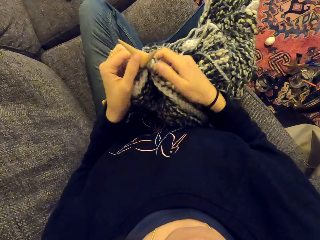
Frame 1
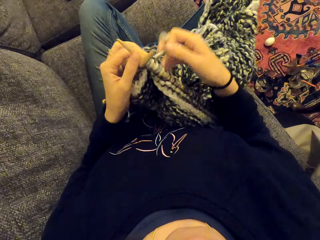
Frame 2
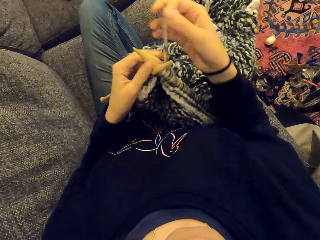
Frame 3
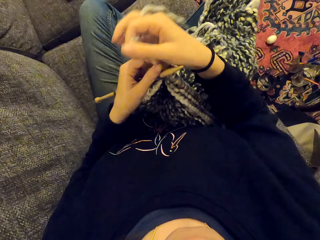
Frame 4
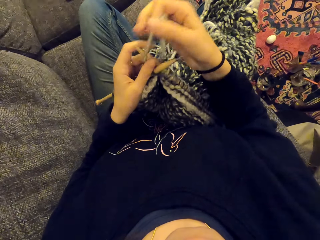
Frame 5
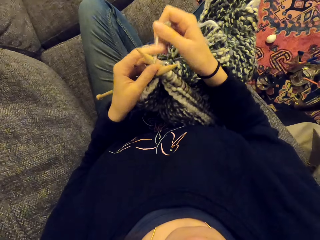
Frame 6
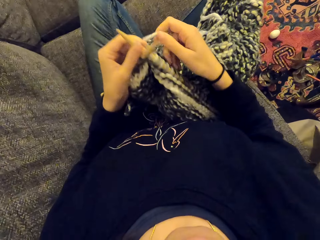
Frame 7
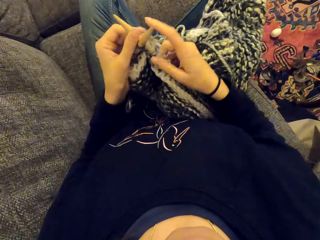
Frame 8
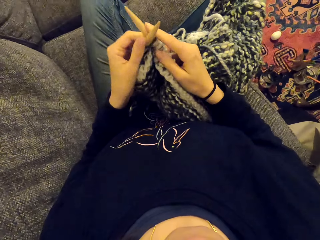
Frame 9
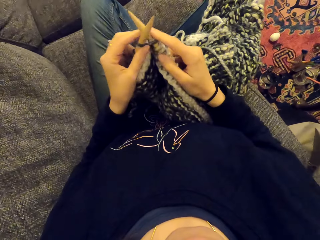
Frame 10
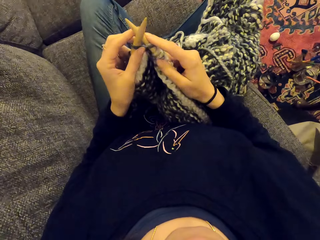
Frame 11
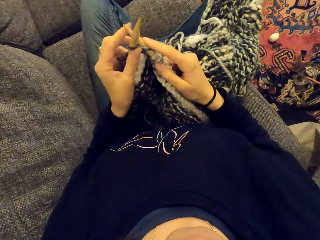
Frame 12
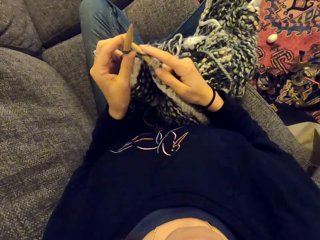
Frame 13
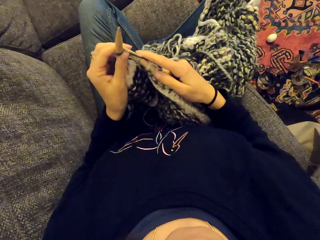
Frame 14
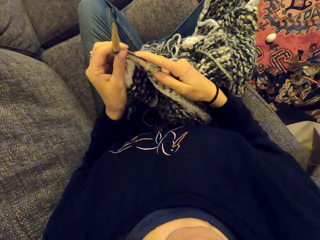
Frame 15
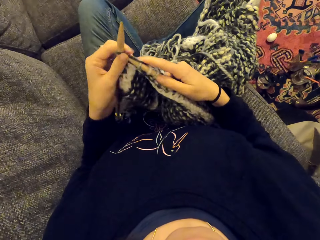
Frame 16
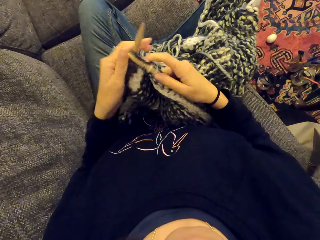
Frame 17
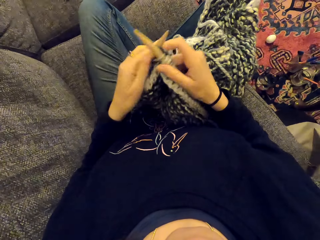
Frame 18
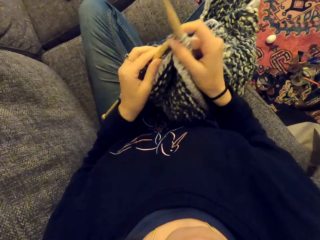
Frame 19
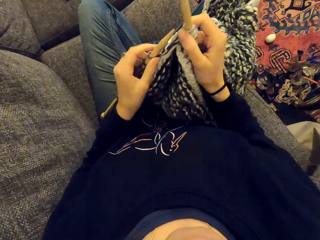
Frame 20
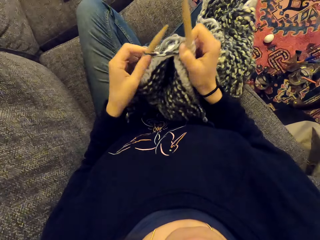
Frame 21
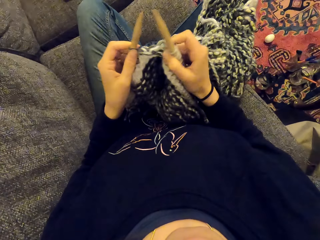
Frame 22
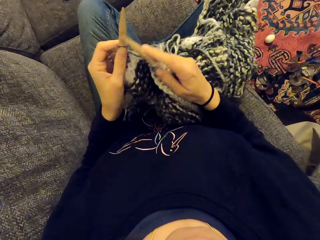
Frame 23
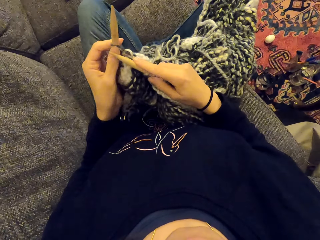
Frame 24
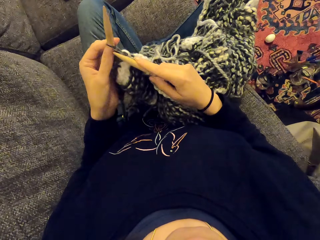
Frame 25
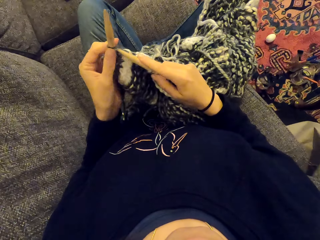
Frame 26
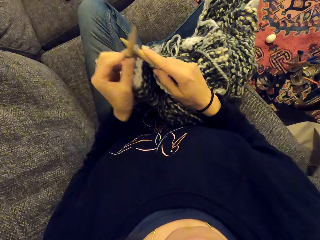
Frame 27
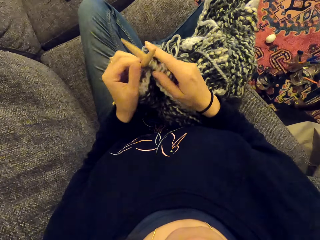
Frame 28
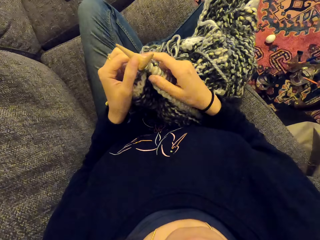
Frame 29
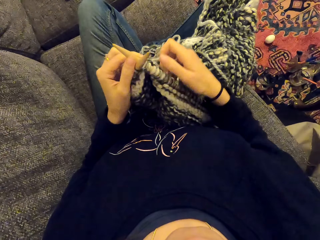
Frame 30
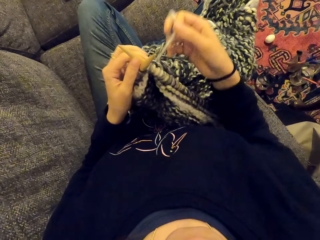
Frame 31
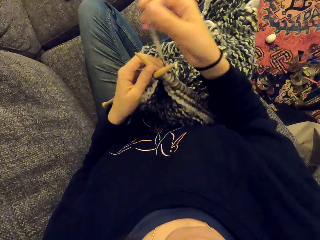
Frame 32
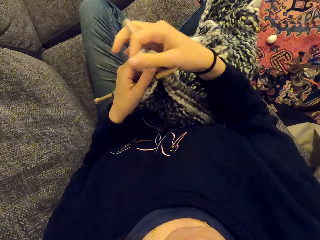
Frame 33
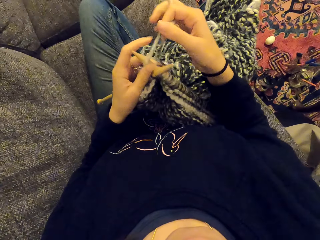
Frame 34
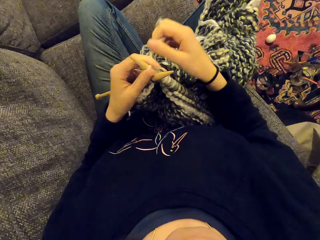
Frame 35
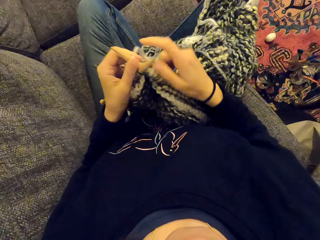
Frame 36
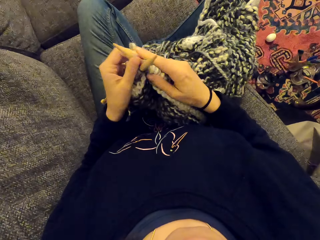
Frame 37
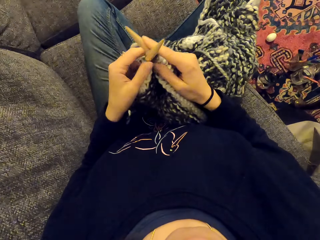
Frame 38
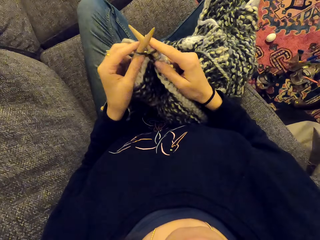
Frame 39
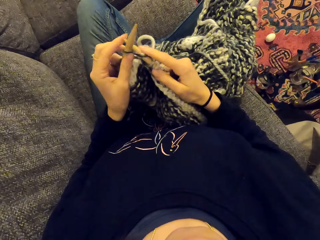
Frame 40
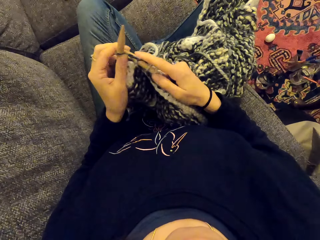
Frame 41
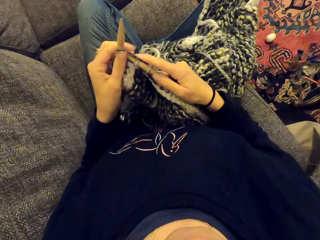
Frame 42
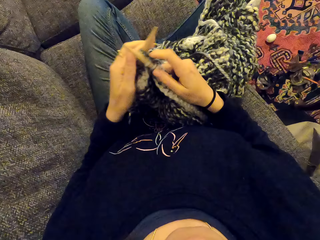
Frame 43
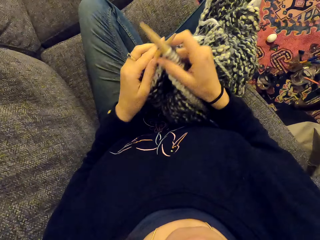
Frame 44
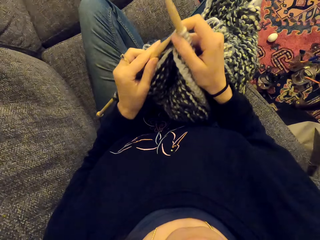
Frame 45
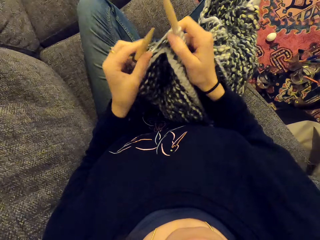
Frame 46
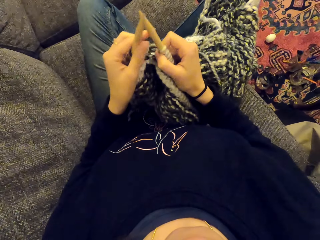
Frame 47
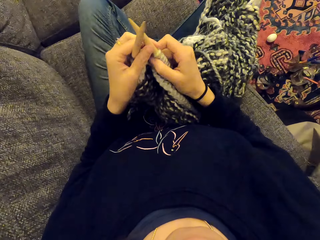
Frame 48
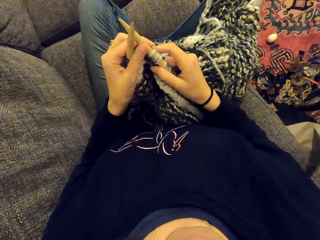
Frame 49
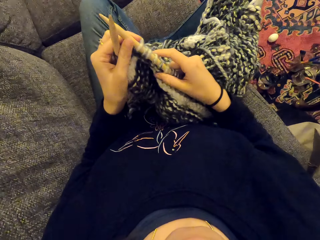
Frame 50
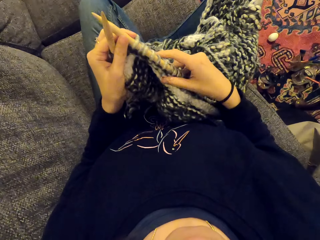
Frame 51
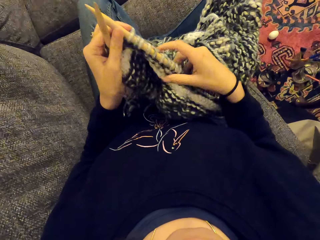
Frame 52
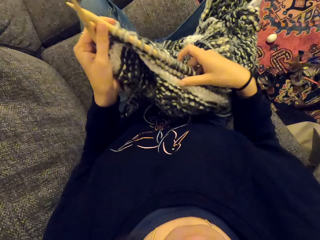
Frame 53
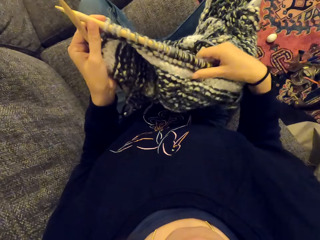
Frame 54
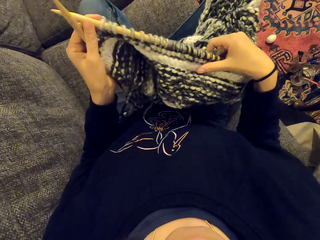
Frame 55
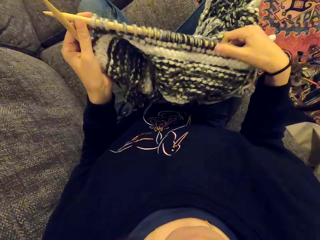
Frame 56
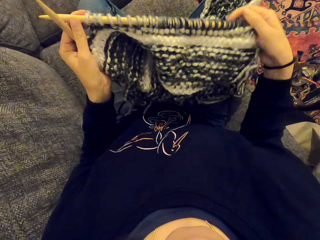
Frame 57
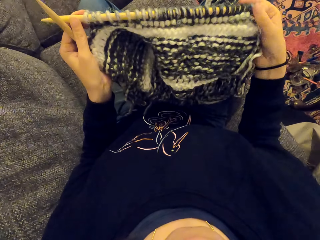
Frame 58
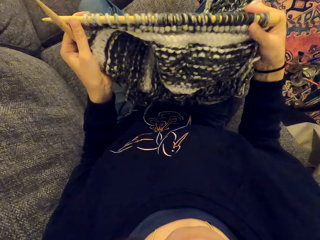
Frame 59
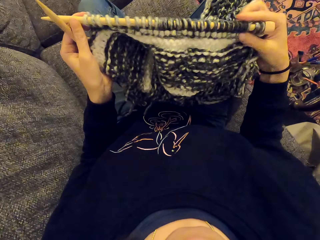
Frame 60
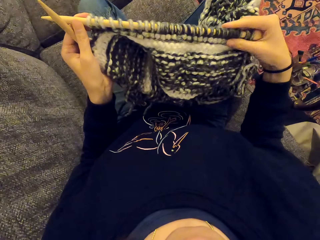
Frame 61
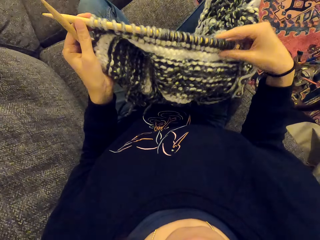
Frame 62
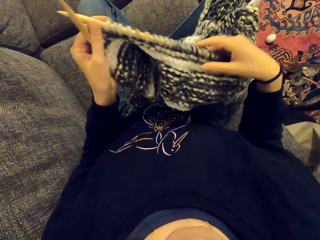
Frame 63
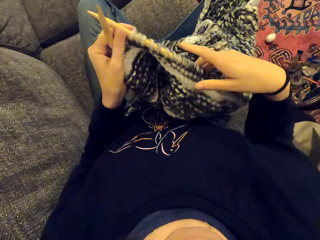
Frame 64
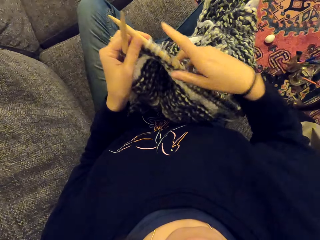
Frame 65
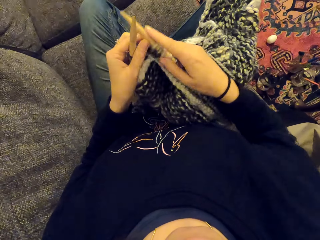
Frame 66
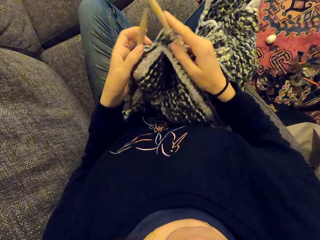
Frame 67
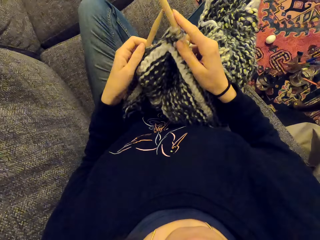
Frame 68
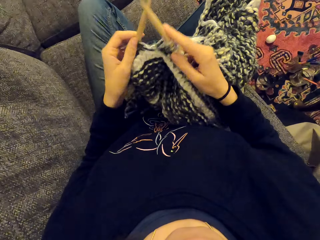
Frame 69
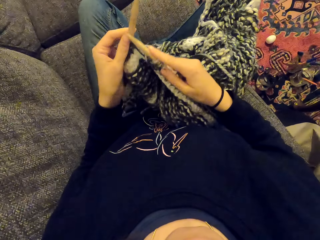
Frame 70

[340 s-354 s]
The camera wearer ties a thread on a needle. They knit a cloth with needles. They handle the cloth.

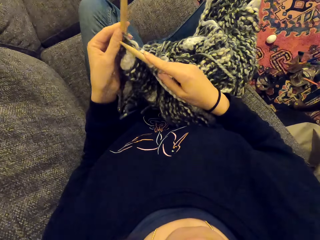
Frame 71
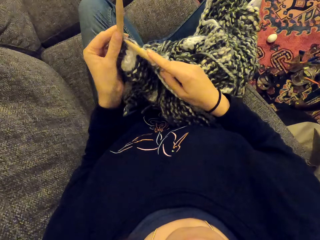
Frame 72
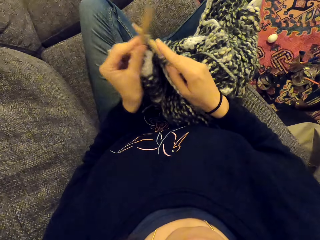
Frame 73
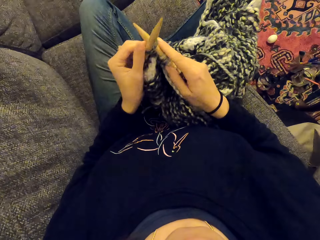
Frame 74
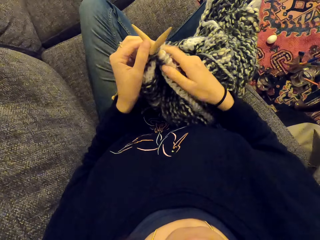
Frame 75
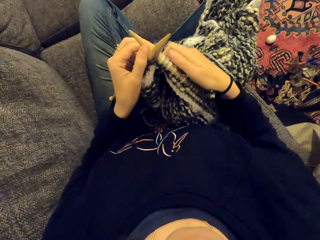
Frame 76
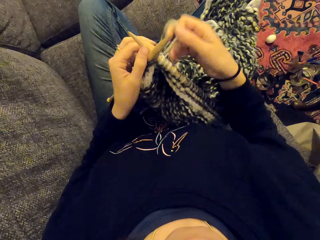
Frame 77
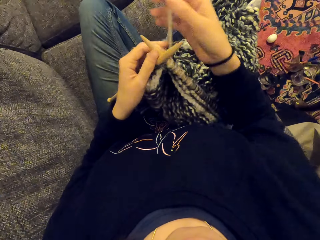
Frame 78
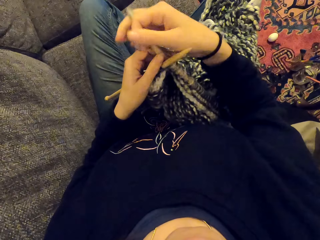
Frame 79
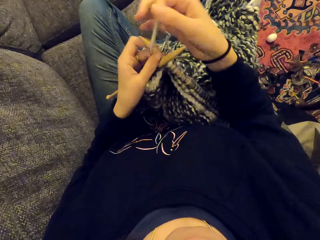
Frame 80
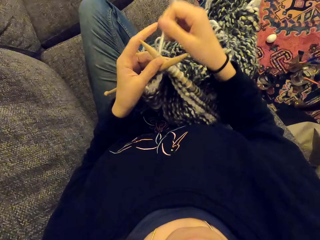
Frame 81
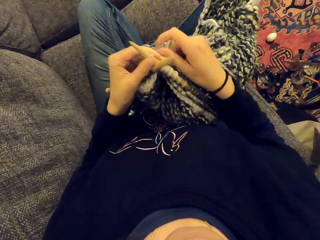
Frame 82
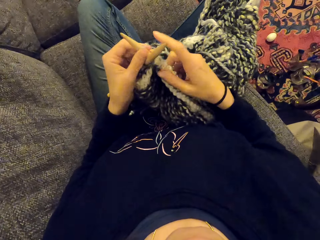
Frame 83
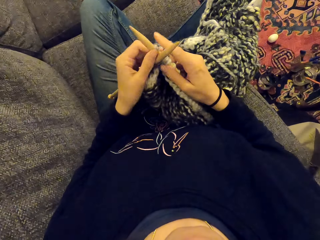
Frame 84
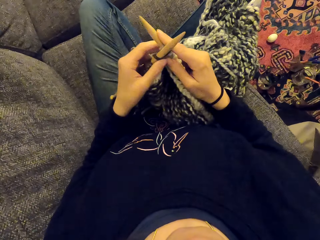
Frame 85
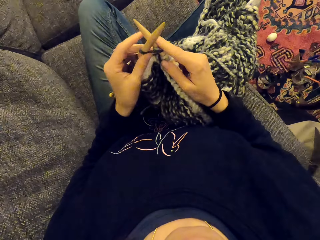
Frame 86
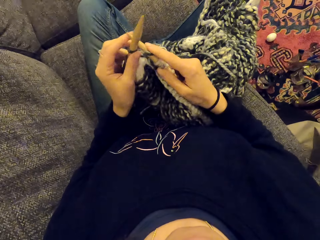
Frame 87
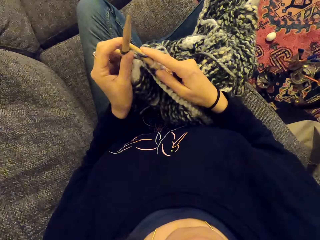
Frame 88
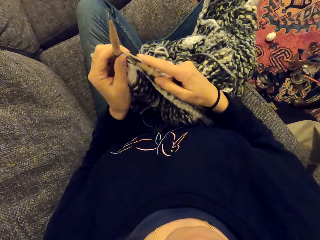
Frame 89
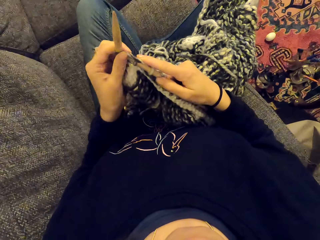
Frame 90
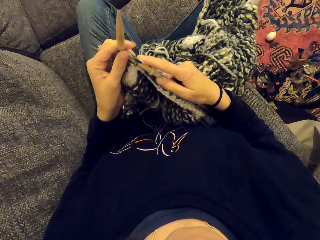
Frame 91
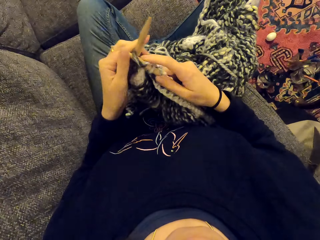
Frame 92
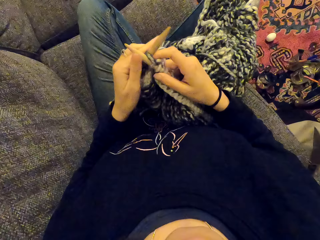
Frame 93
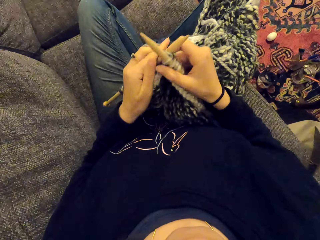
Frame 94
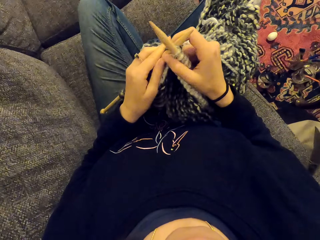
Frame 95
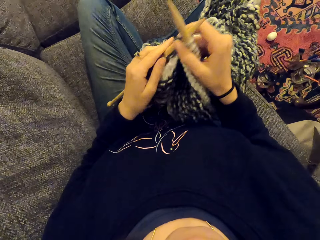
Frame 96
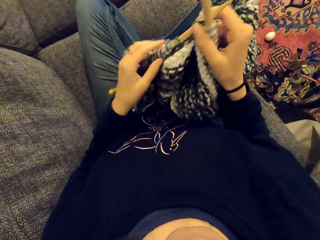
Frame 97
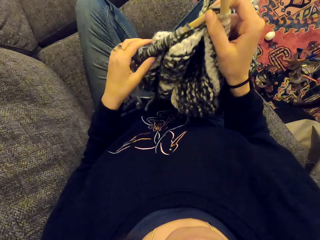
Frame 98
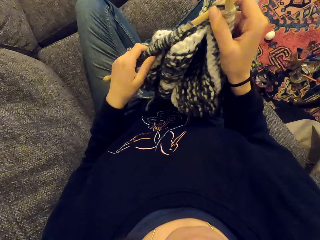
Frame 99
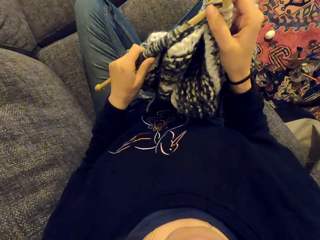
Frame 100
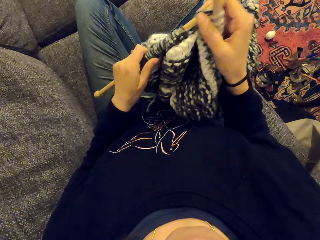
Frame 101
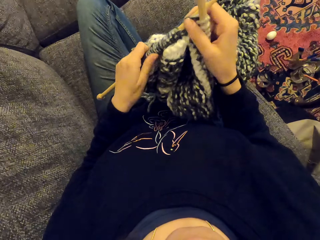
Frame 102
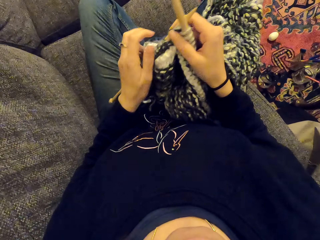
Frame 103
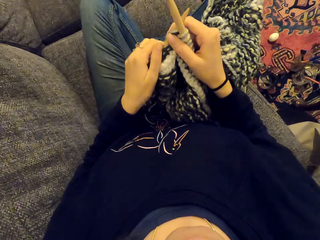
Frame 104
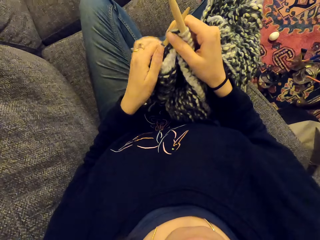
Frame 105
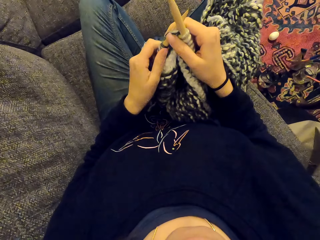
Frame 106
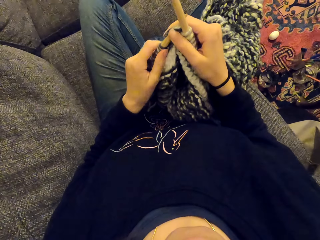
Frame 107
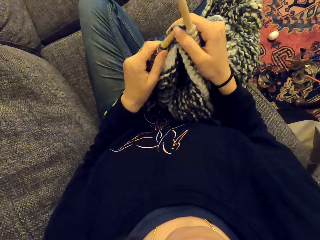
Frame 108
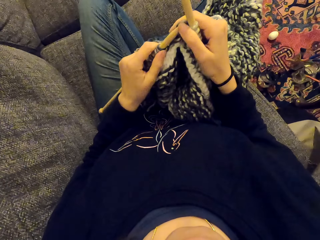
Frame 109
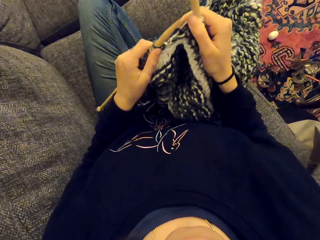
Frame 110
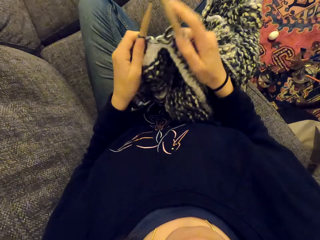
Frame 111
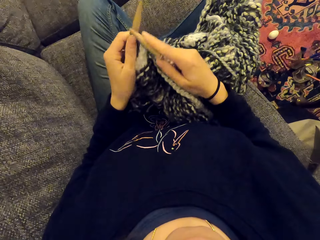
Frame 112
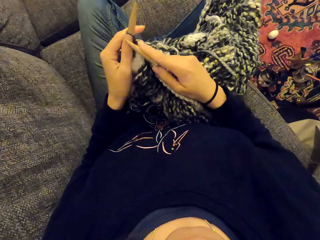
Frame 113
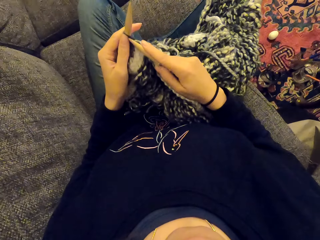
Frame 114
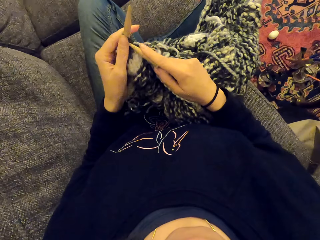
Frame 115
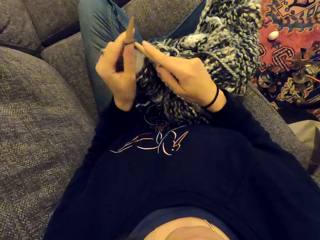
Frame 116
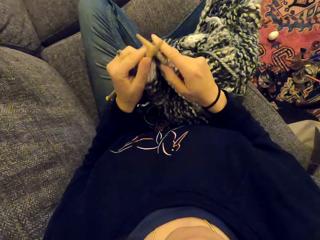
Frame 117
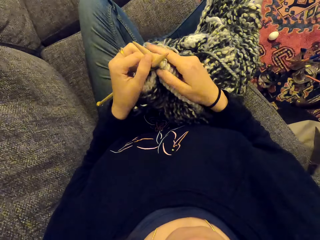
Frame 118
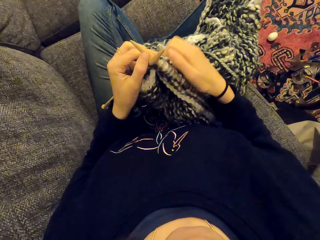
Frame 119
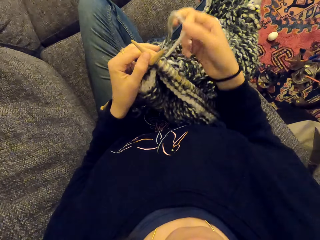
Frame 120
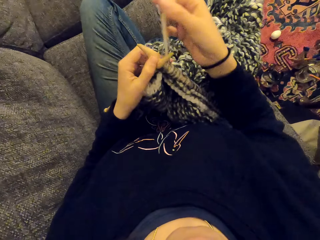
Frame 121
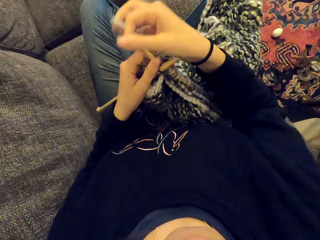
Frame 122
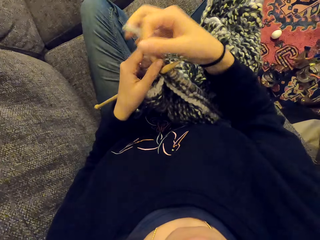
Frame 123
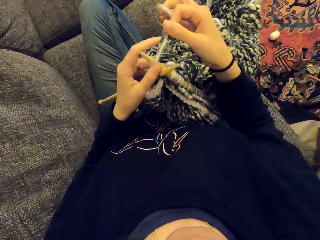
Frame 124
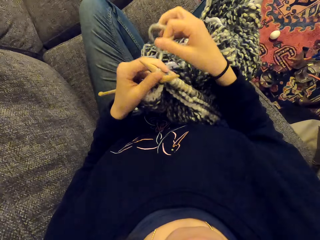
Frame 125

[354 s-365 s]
The camera wearer knits a cloth with needles. They tie a thread on a needle. They knit the cloth with needles. They do it again. They tie the thread on the needle.
